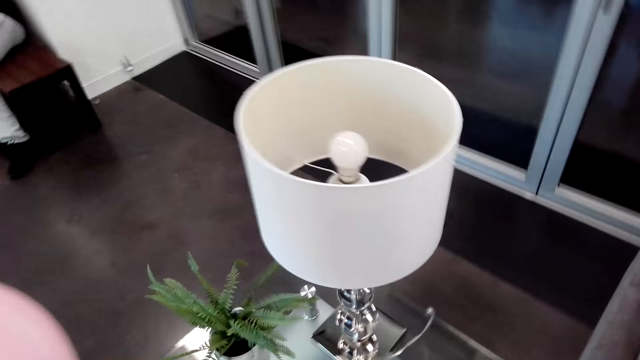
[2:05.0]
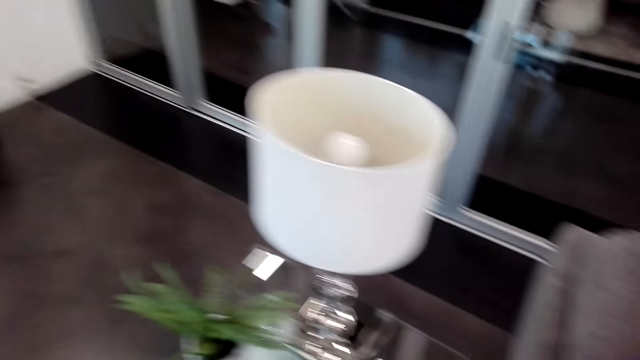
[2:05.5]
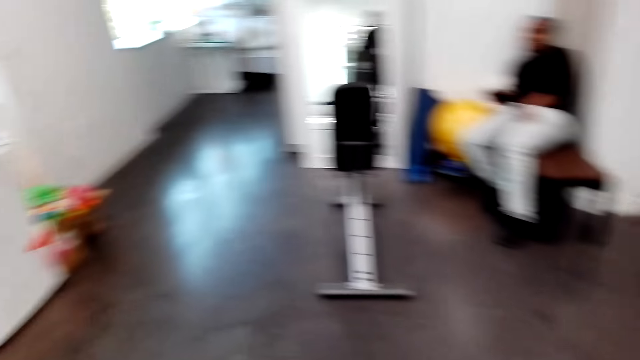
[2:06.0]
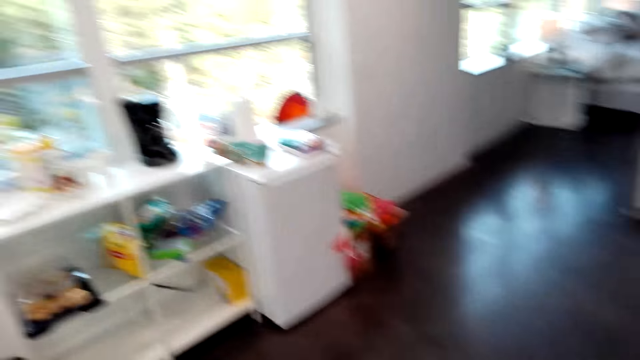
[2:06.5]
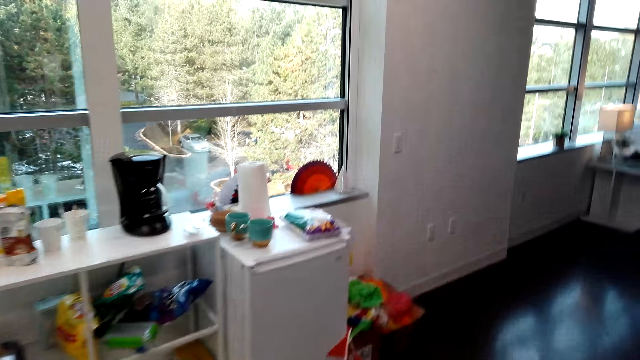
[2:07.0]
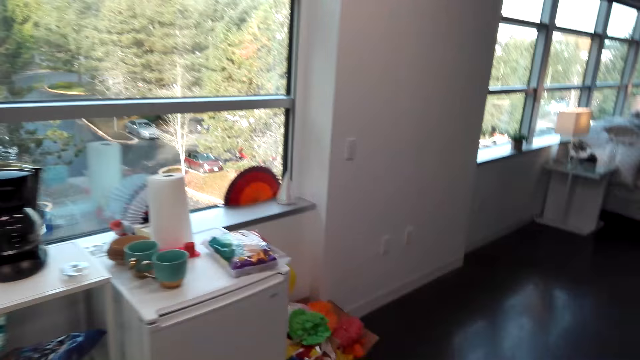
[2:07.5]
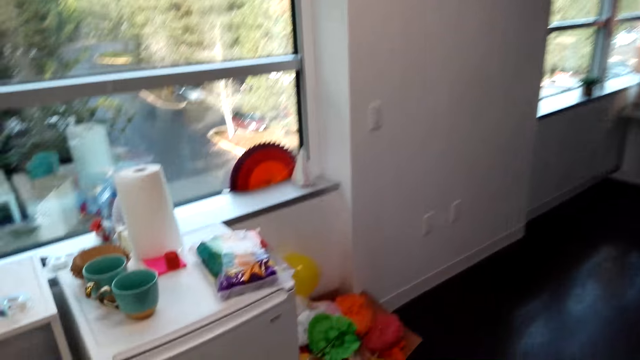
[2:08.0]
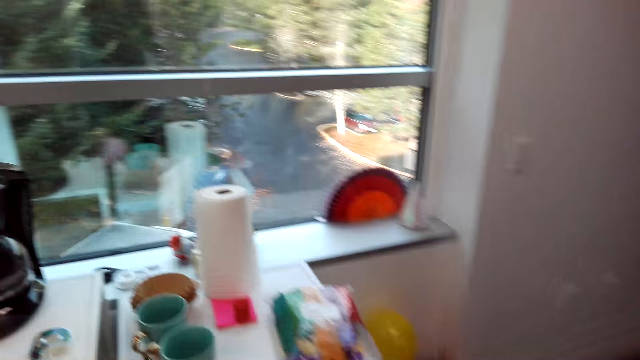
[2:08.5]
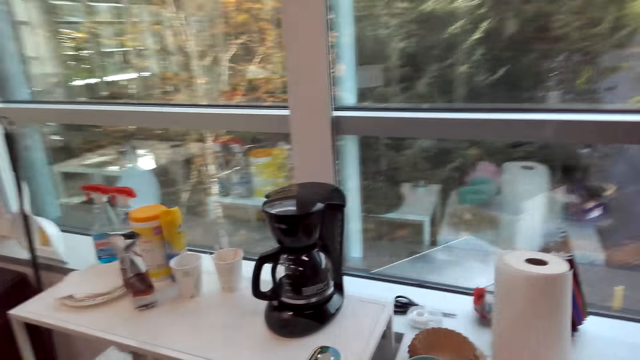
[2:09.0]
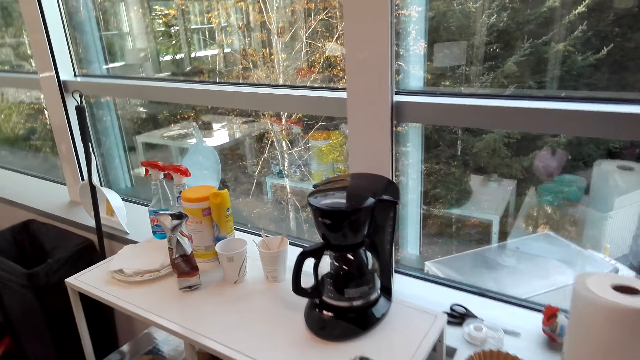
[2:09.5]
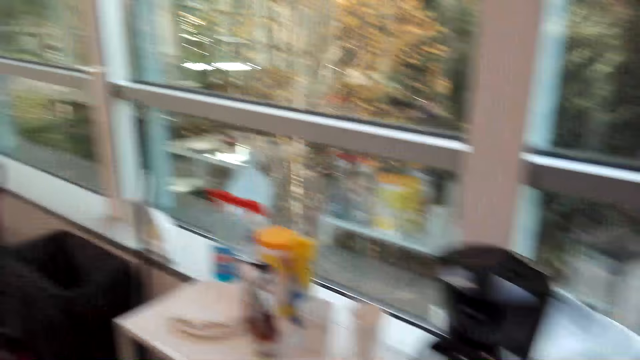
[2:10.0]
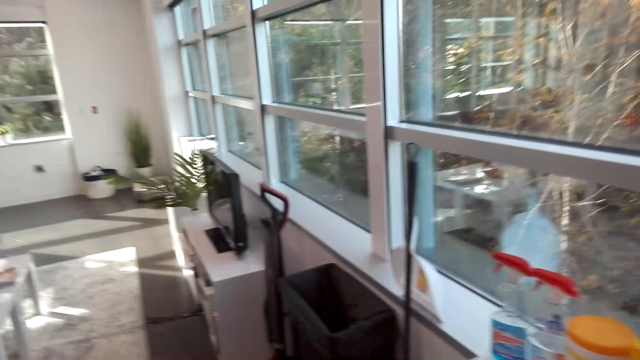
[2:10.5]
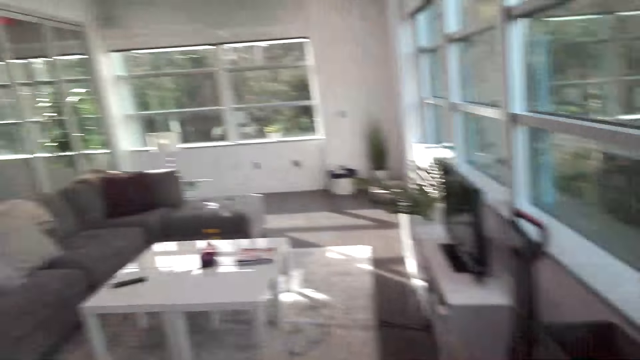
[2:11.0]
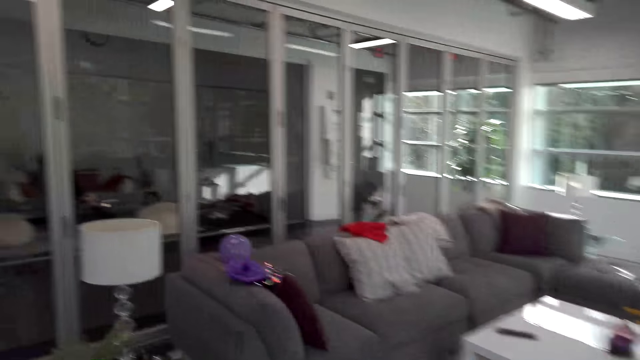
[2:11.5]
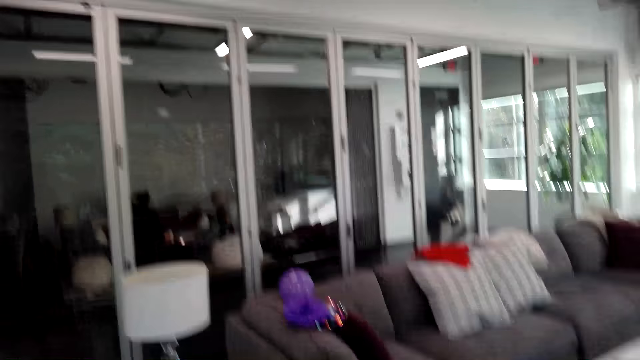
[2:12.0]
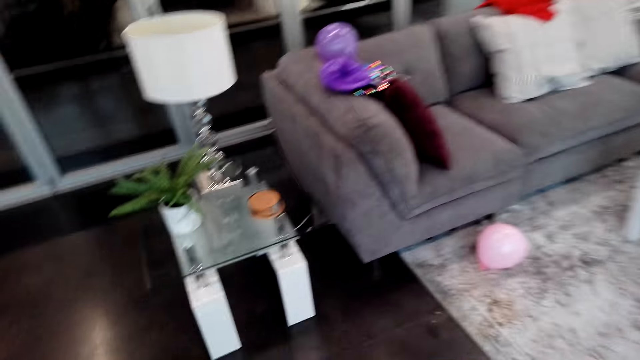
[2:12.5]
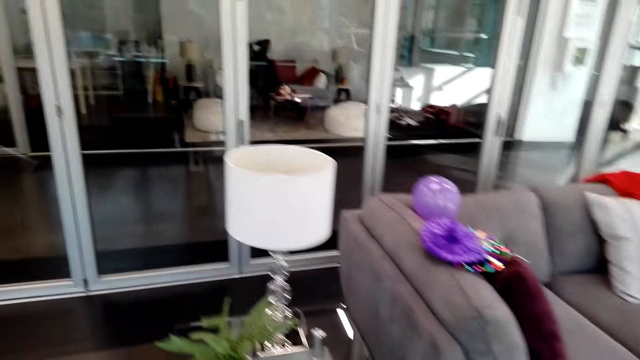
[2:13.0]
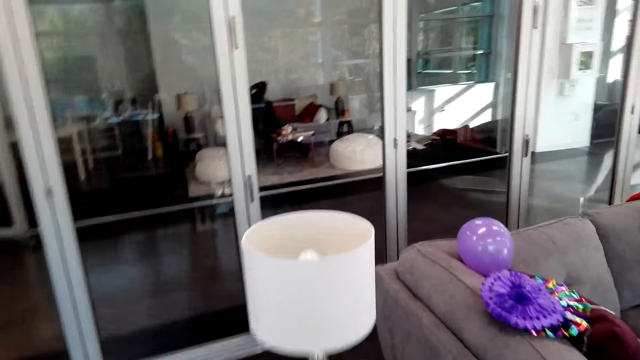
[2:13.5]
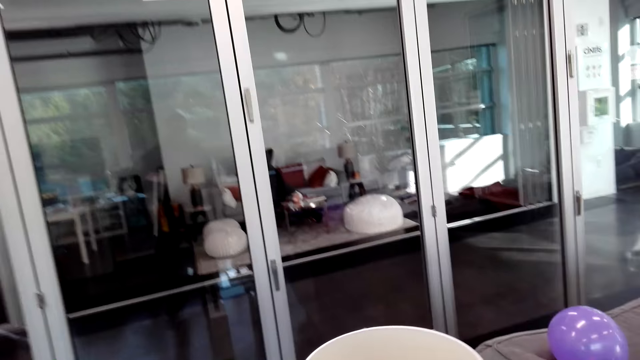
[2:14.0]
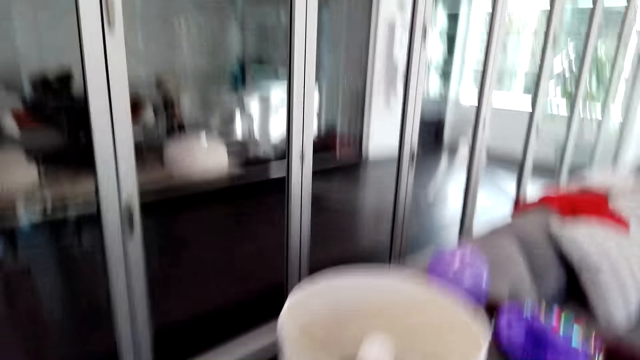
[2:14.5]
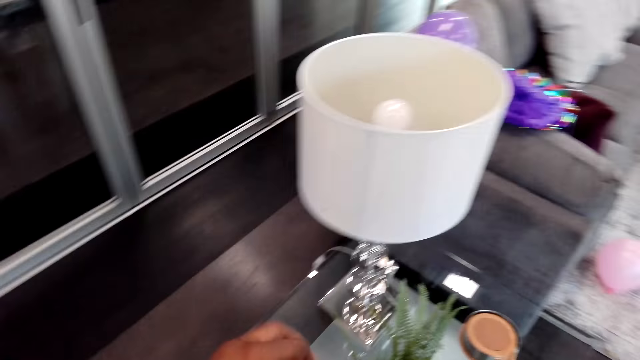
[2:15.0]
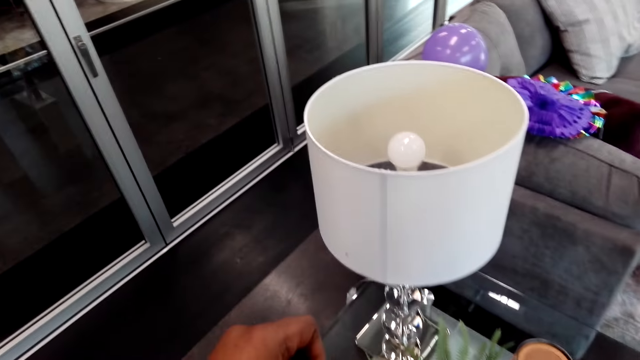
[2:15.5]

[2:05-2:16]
The camera wearer talks with a person. They walk around. They talk with the person. They walk.

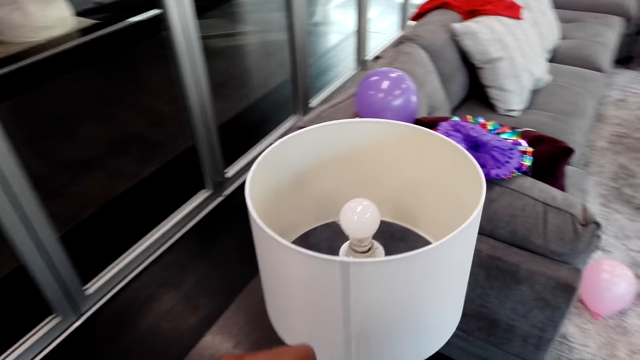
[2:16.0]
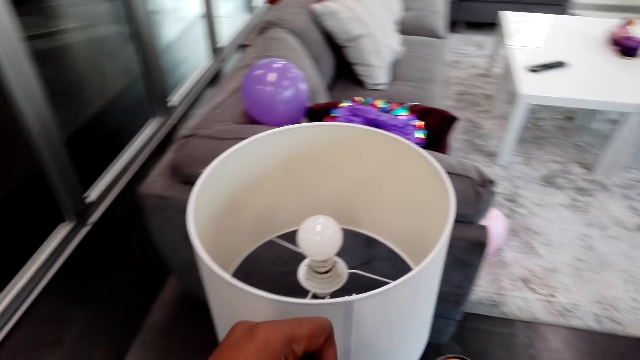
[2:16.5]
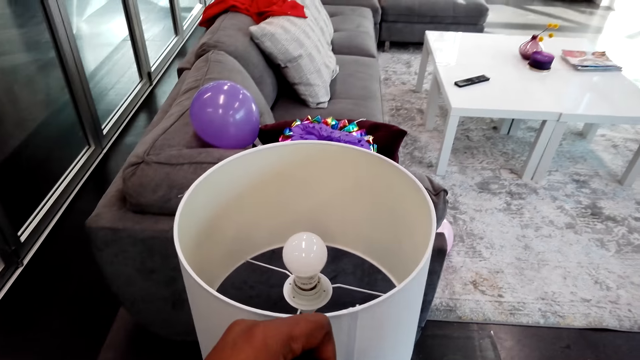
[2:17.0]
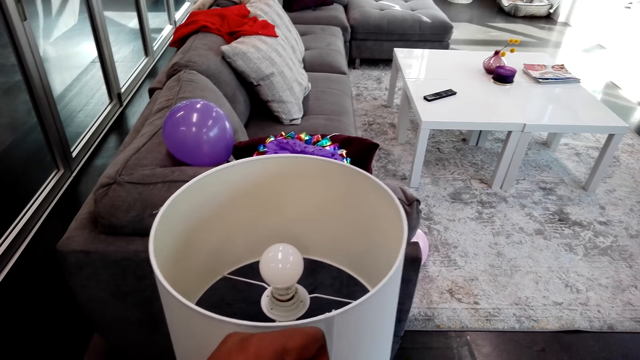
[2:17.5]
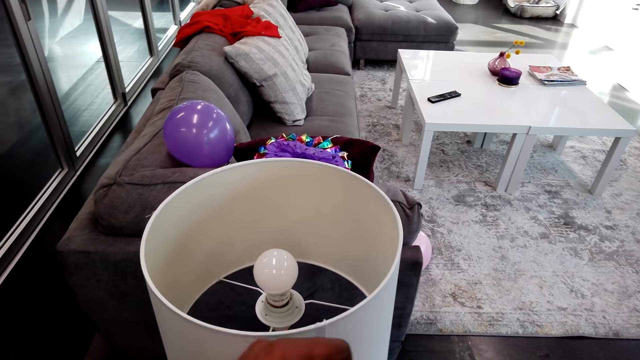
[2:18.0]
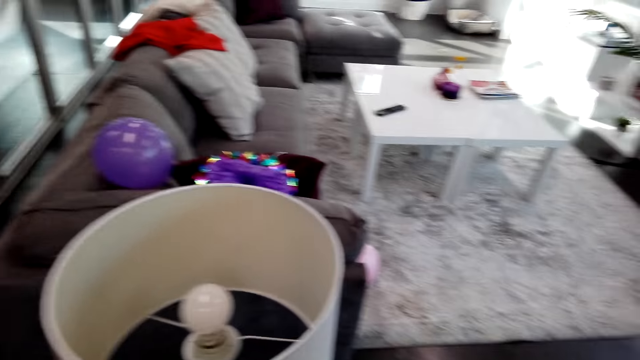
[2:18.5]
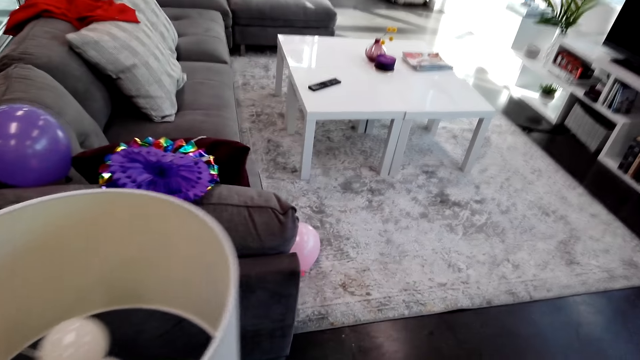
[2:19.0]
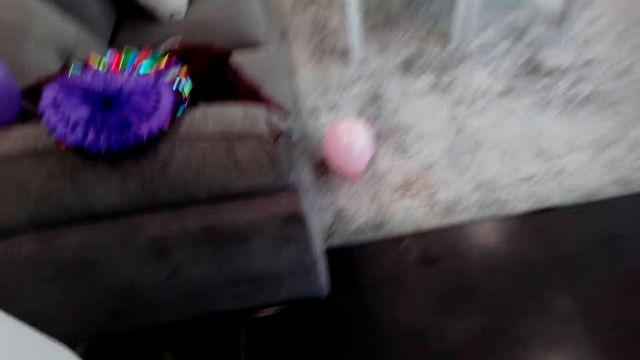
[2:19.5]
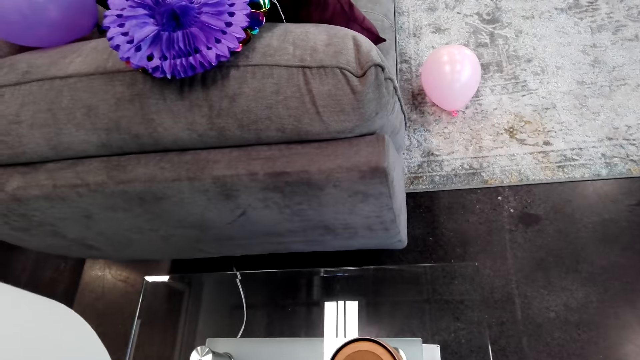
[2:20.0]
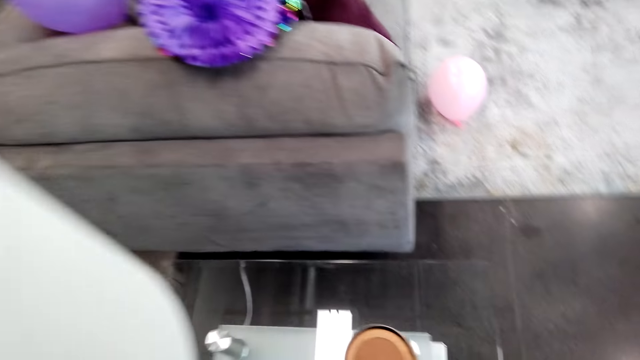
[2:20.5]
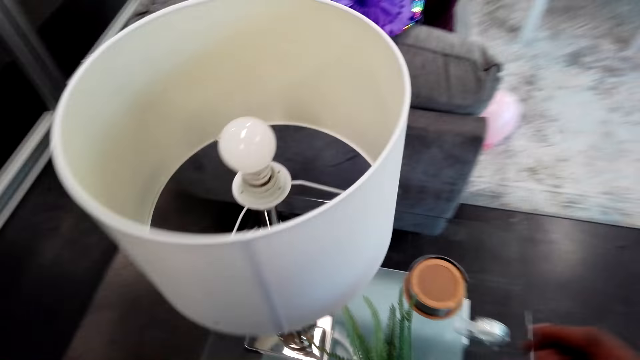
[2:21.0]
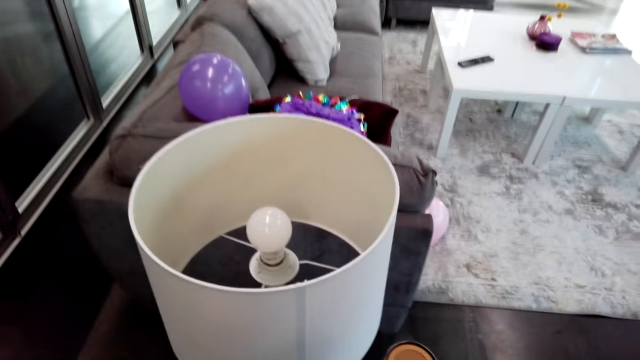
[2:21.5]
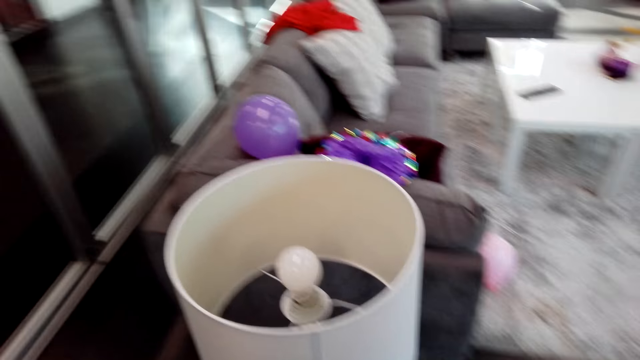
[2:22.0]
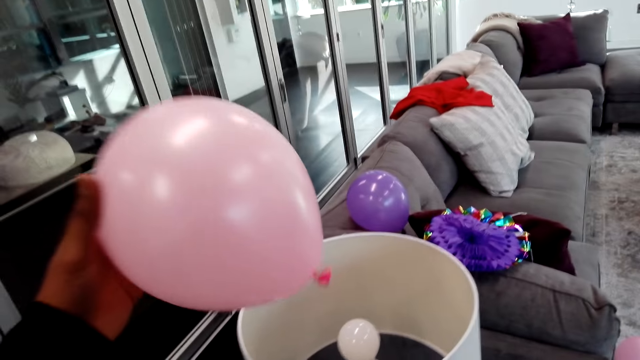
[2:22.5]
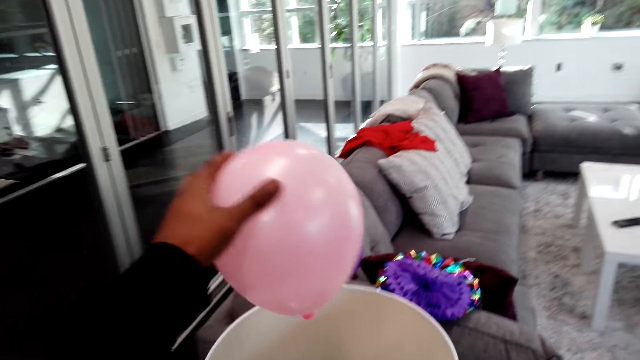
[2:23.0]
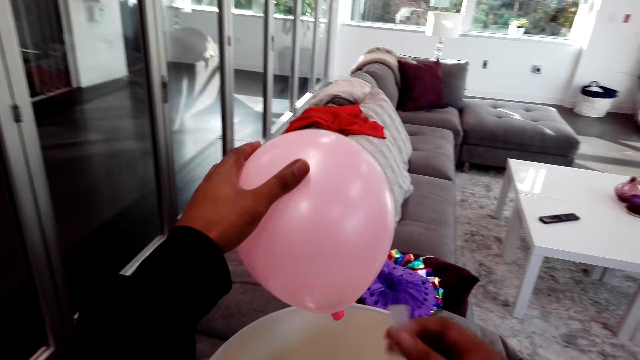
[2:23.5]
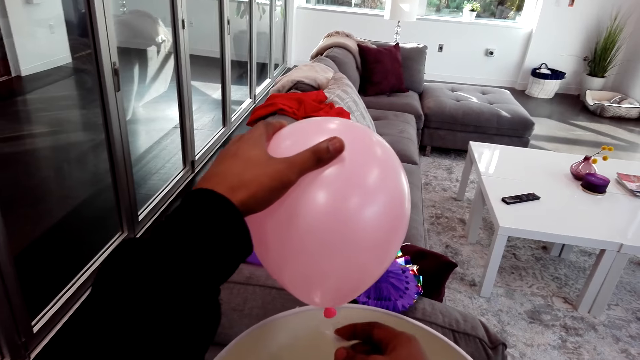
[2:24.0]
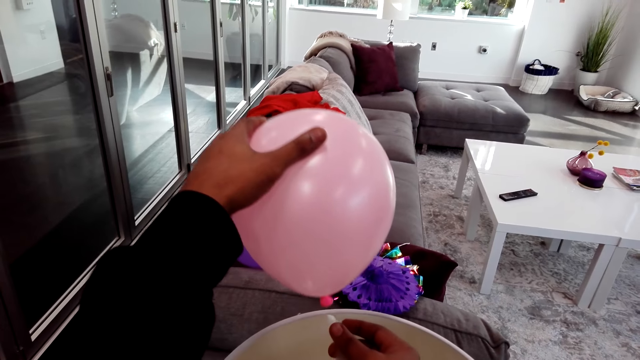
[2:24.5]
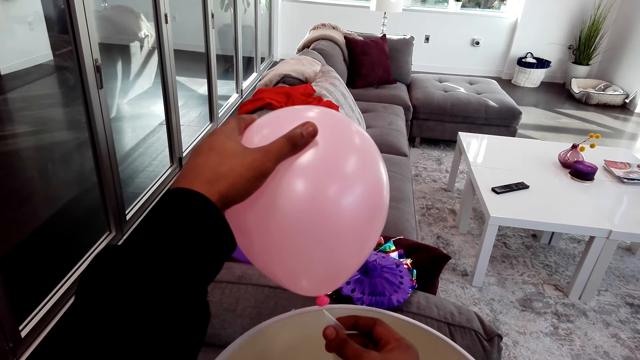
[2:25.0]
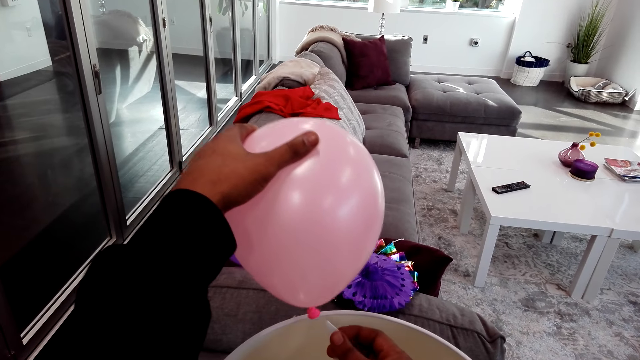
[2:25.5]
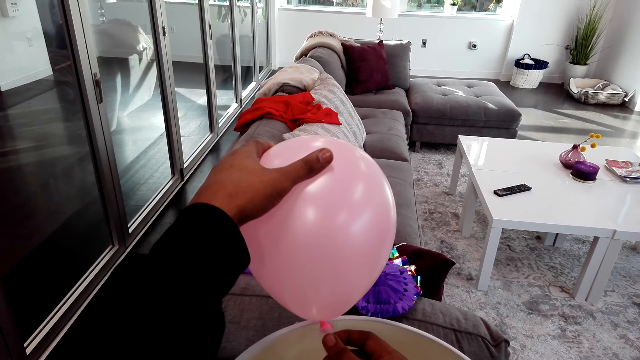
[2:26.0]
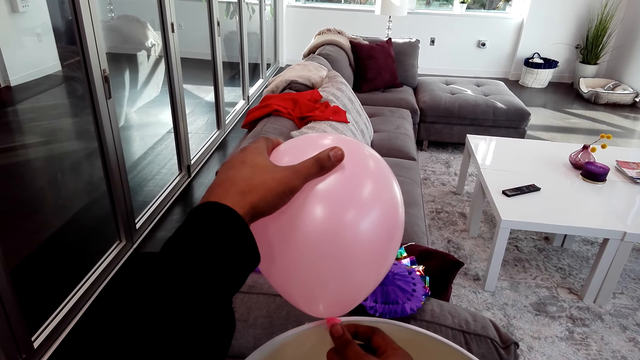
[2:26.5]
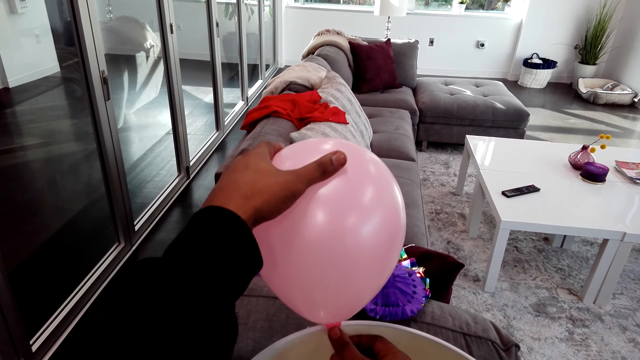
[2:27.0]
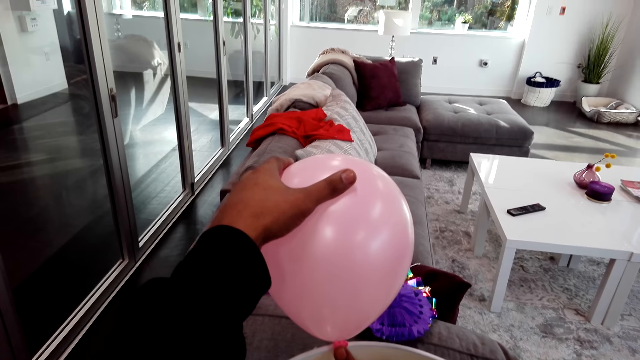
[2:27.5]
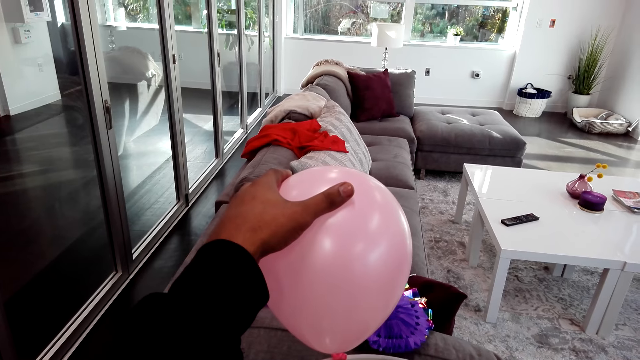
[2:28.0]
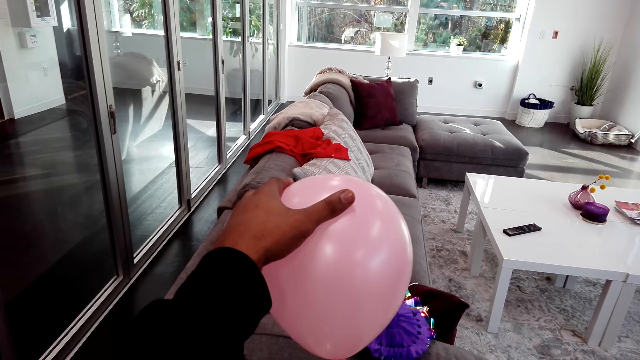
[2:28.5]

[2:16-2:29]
The camera wearer stands. They talk with a person. They put the balloon on the table lamp. They stick the balloon with sellotape.
